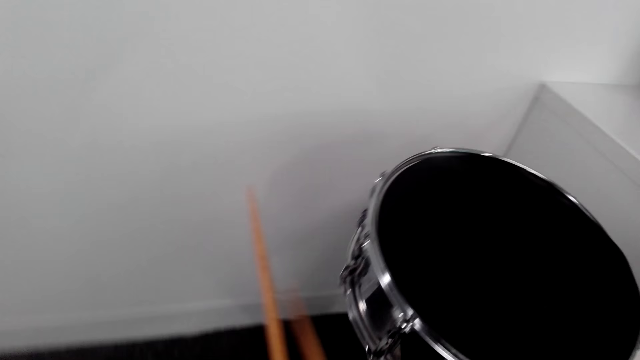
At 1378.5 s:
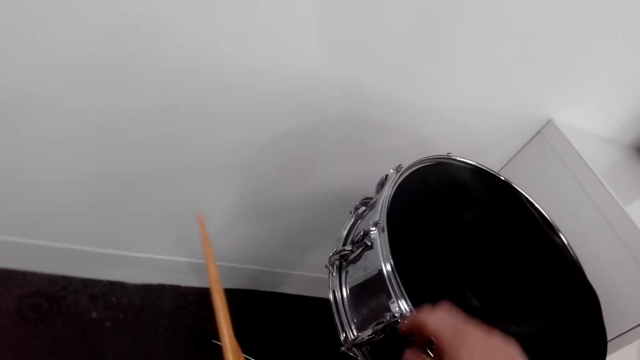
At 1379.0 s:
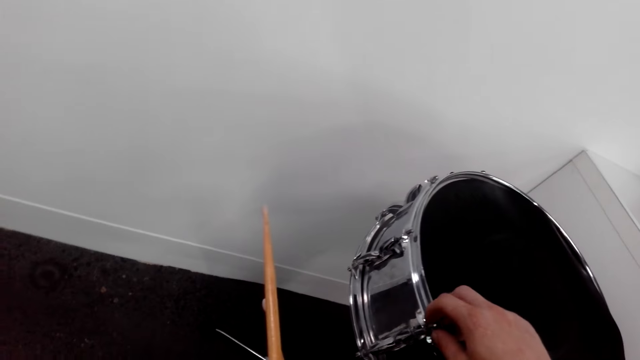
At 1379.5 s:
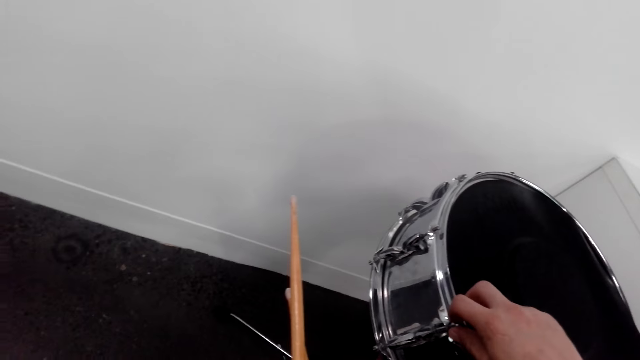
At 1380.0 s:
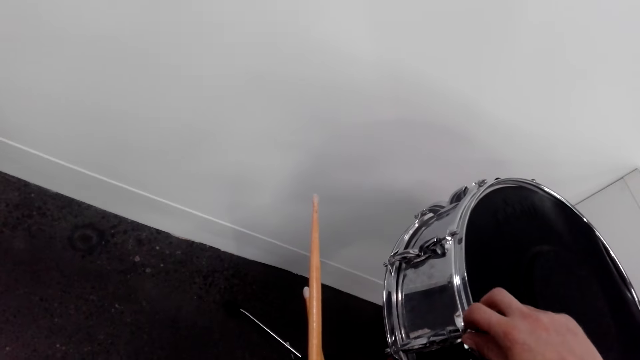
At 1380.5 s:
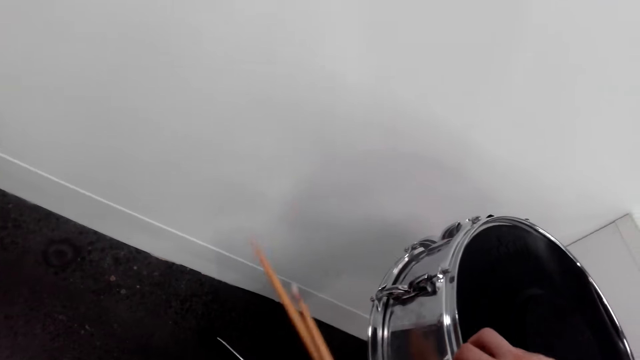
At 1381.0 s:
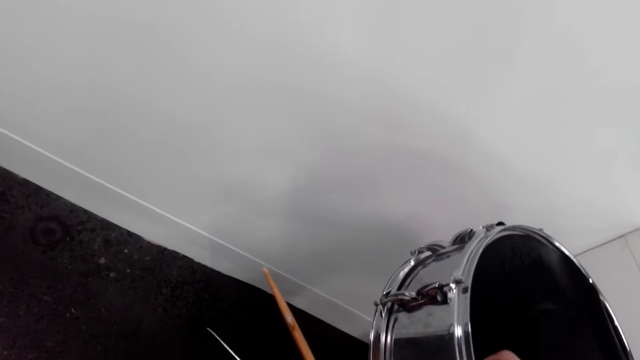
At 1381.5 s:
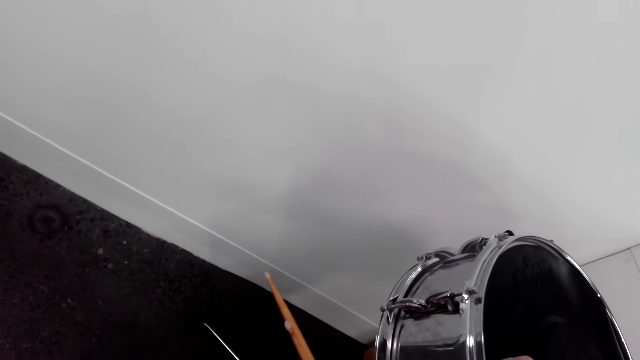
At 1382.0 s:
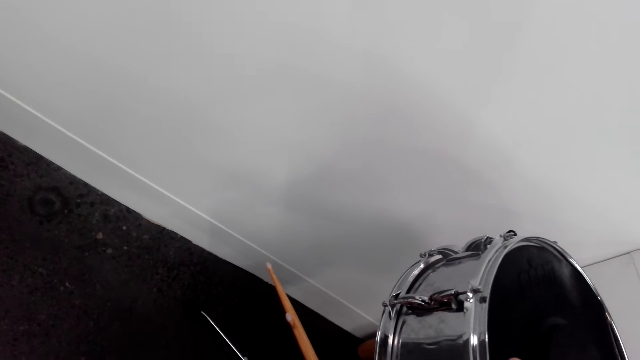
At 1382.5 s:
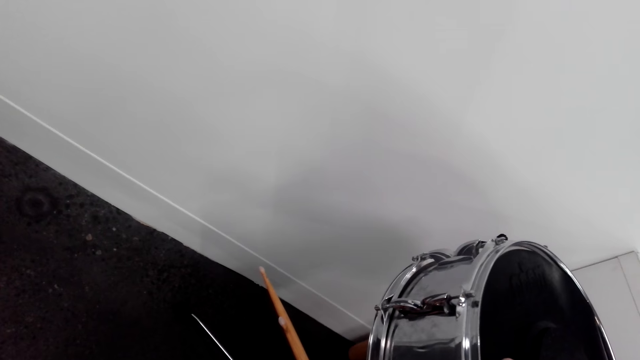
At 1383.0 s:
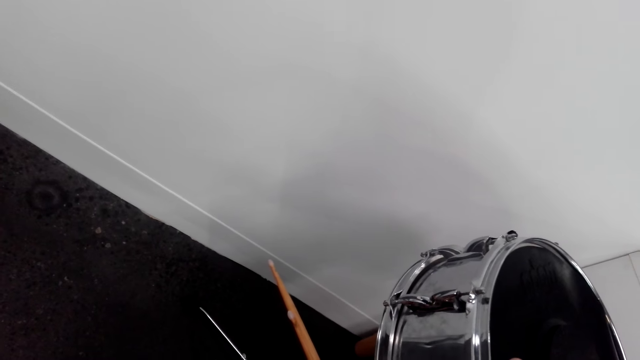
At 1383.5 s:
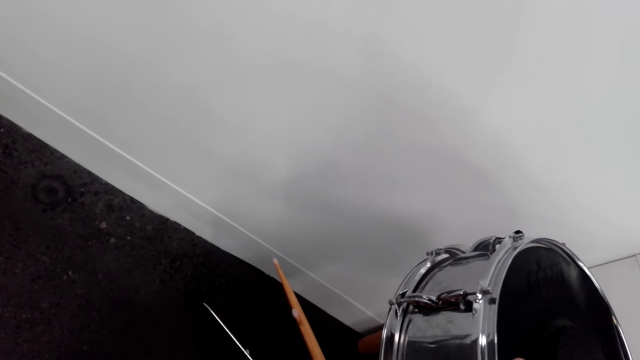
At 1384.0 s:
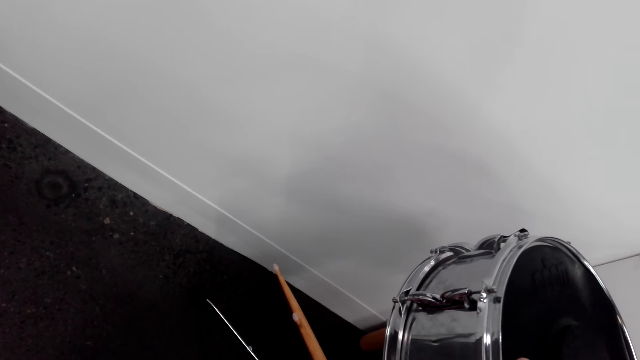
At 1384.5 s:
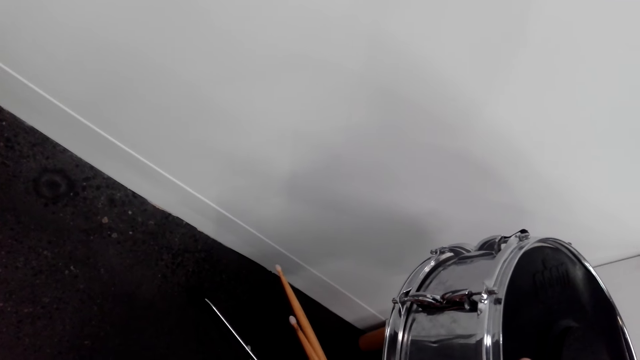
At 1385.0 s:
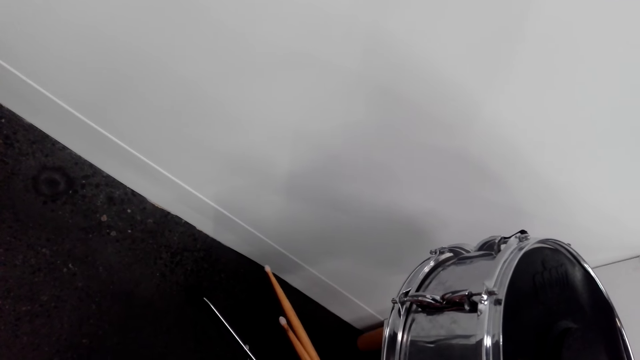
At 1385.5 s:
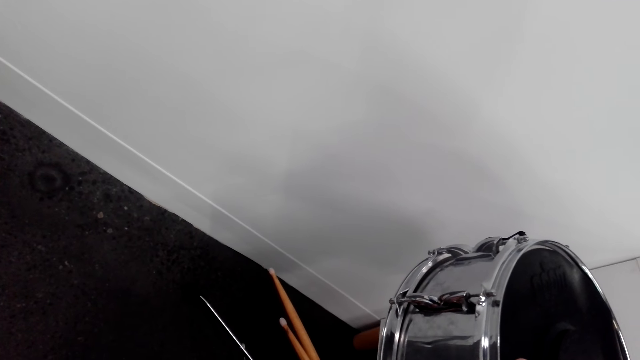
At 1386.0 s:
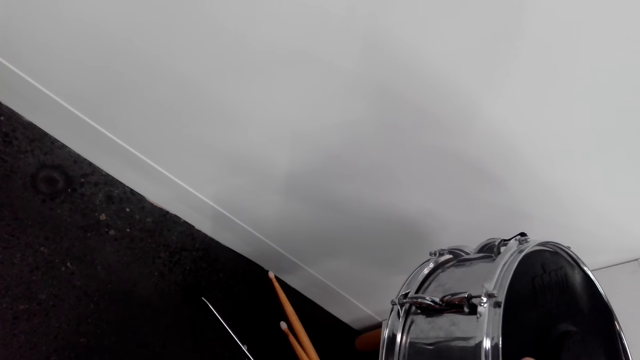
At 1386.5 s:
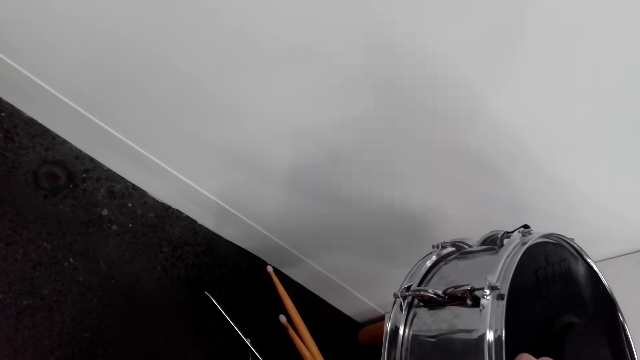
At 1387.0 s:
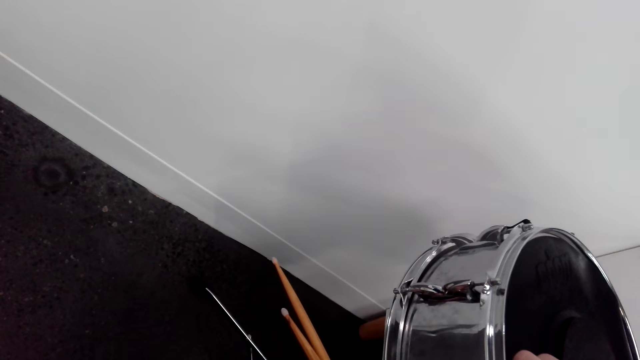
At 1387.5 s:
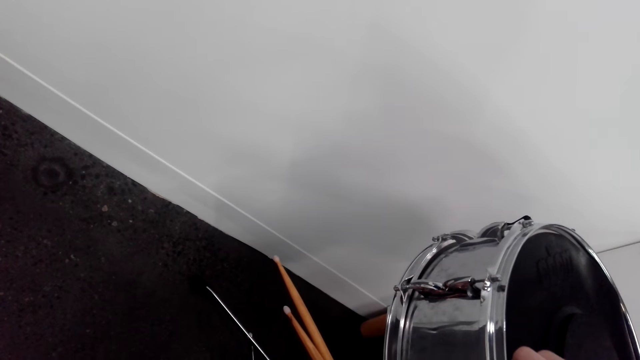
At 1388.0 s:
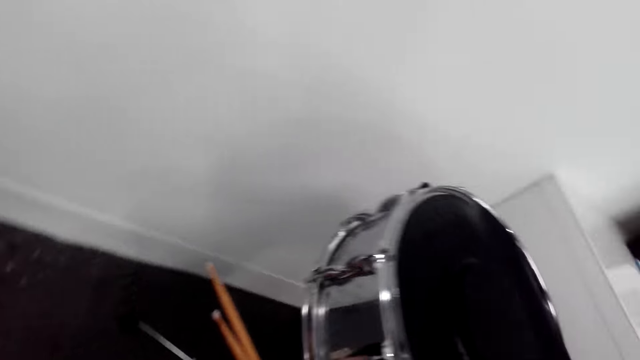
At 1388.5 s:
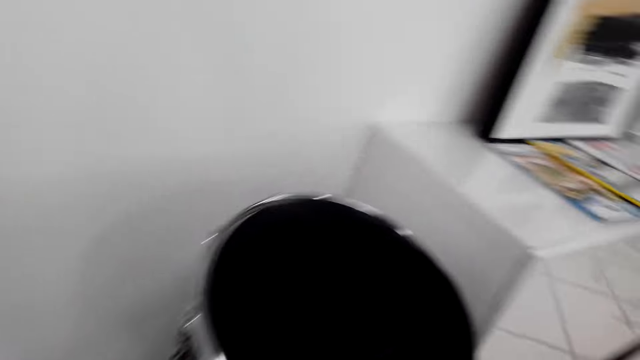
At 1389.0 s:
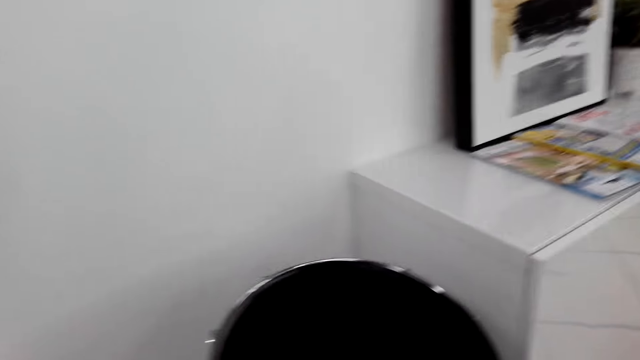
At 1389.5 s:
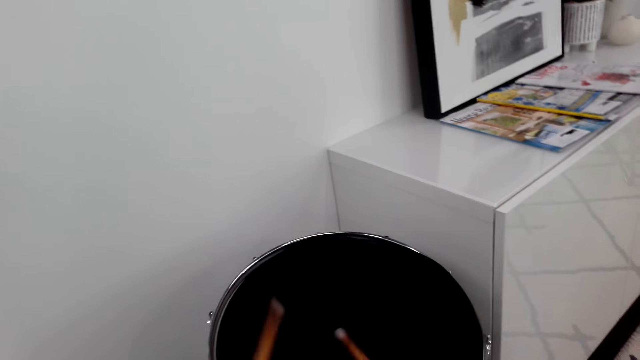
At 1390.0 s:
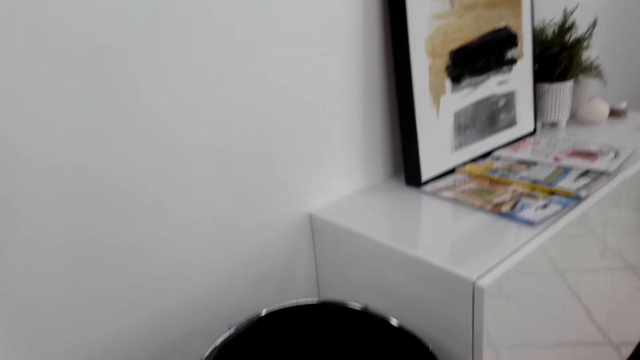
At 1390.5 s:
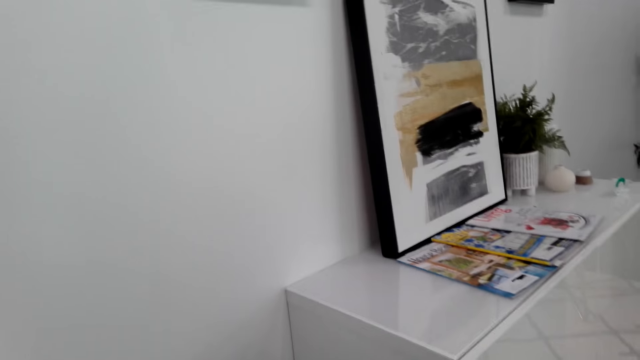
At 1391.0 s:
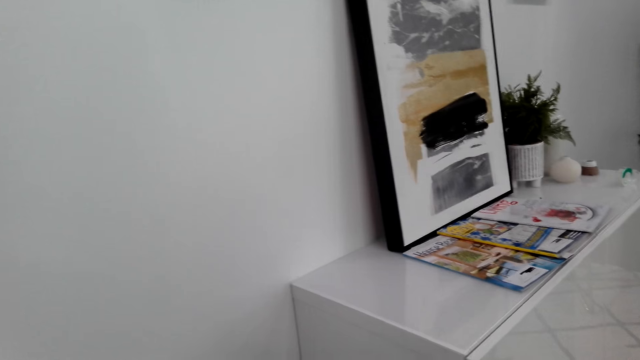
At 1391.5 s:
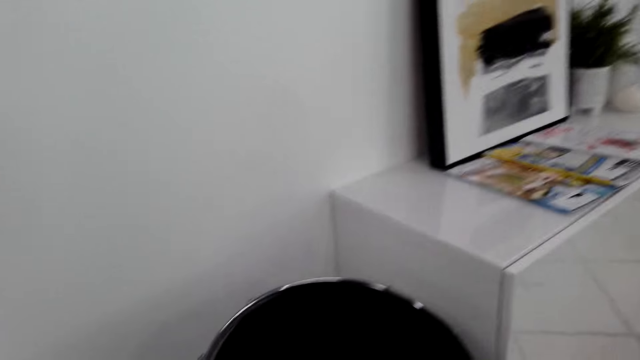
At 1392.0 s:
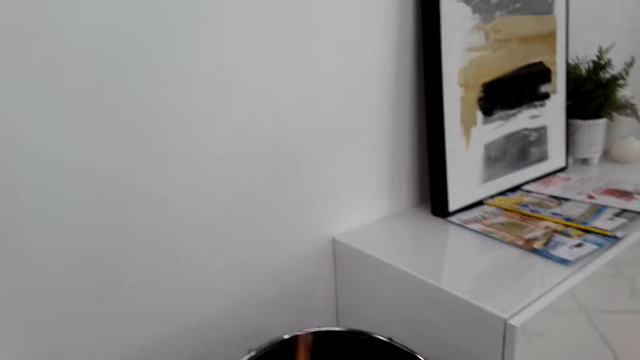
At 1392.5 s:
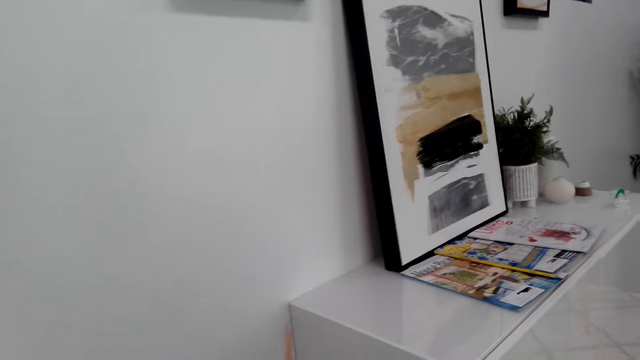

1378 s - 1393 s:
The camera wearer stops beating the drum. He holds the drum sticks with his left hand. He tightens the bolt with his right hand. He adjusts the snare strainer of the drum. He tightens the bolt with his right hand again and talks. He tightens the bolt with his right hand and stops talking. He stops tightening the bolt and looks around. He talks. He turns around. He stops talking. He holds the drum stick with his right hand and holds the drum stick with his left hand. He beats the drum with the drum stick.

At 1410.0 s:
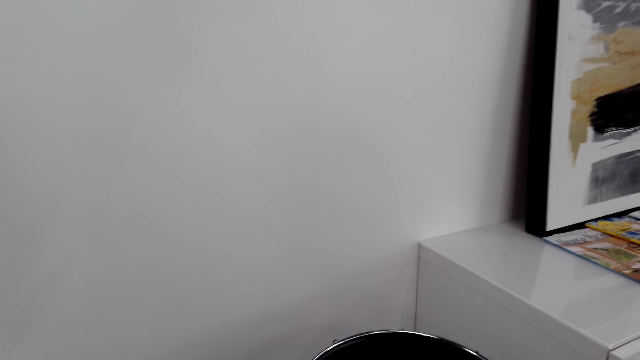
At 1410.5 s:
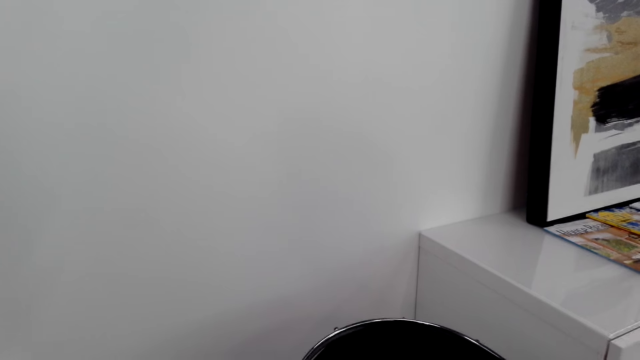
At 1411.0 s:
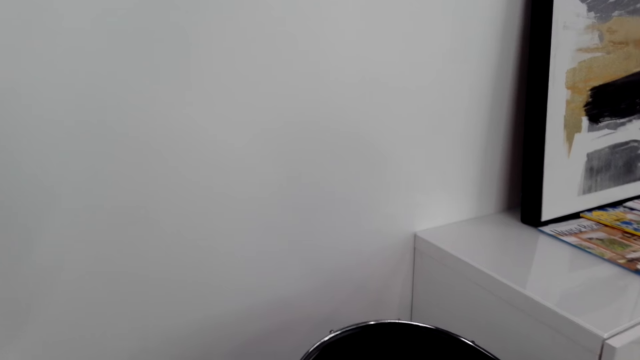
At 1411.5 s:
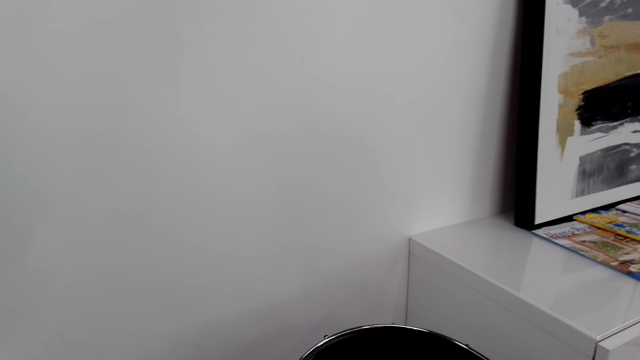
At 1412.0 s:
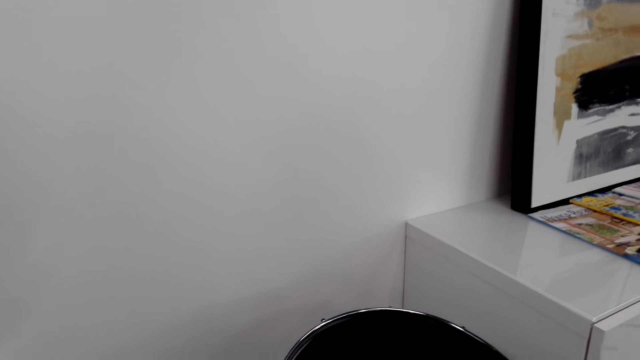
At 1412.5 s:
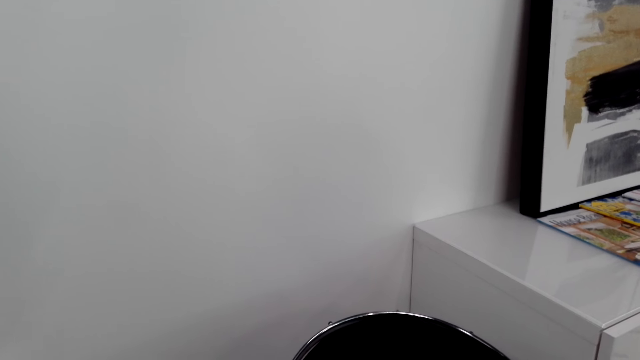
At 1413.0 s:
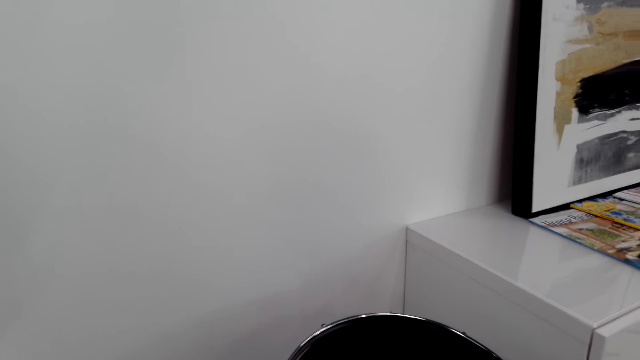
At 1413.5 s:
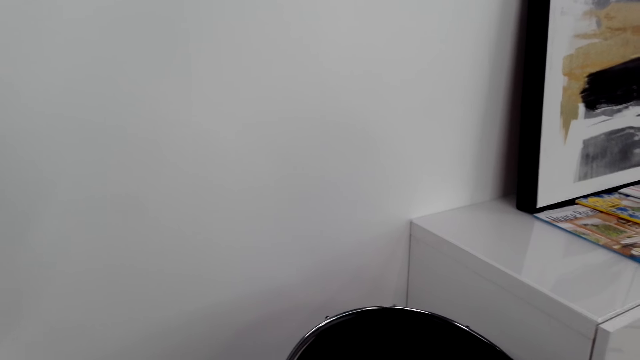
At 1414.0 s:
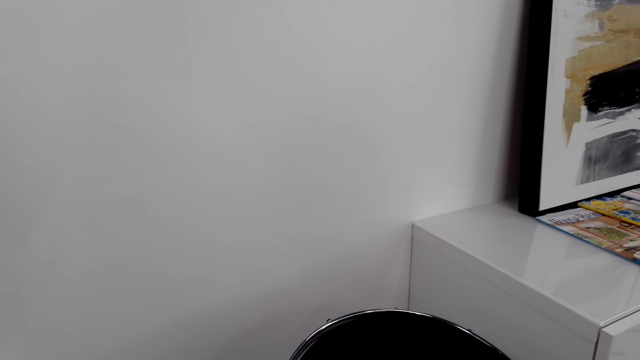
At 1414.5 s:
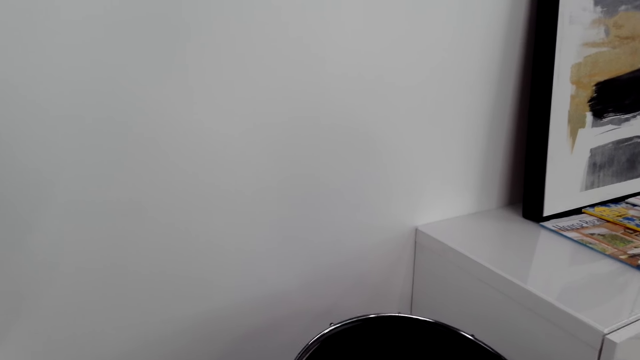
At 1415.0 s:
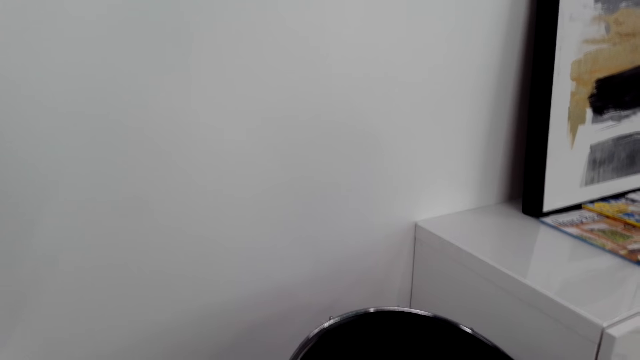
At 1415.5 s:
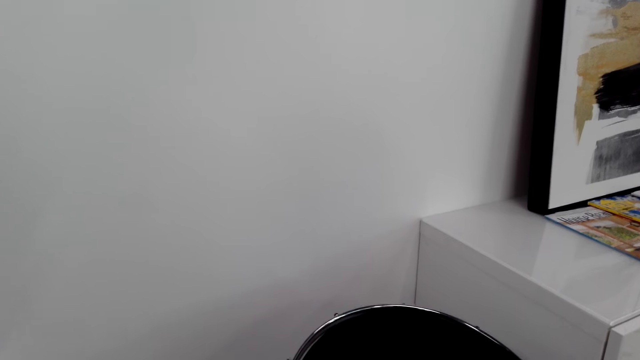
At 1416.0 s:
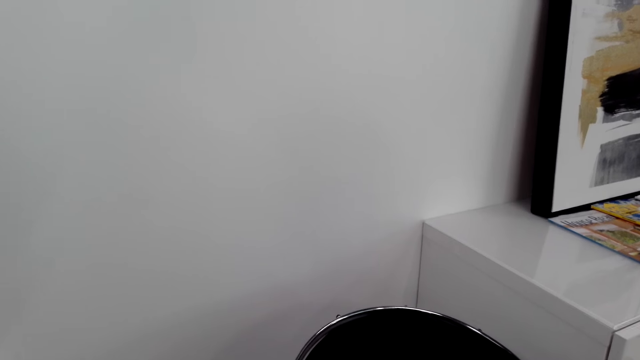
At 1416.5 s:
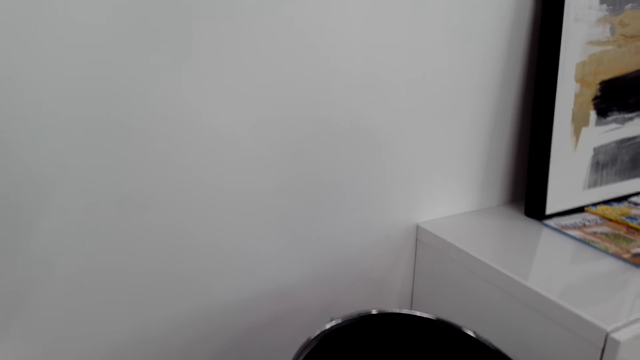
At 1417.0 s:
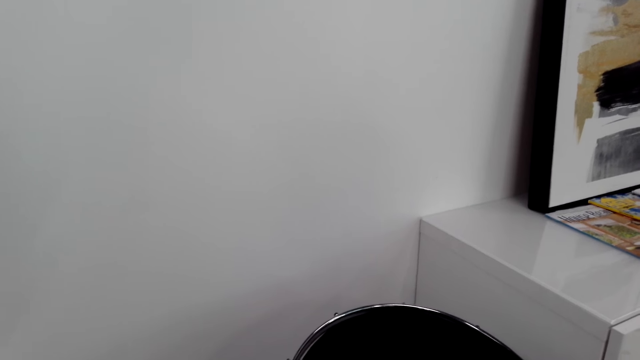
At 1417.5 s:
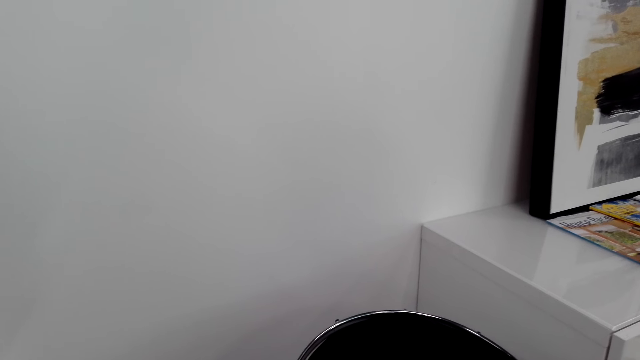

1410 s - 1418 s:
The camera wearer plays the drums.
